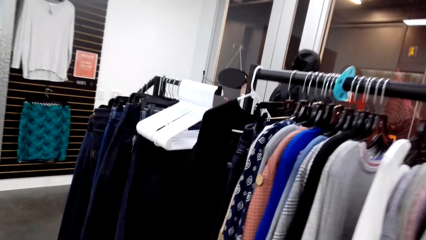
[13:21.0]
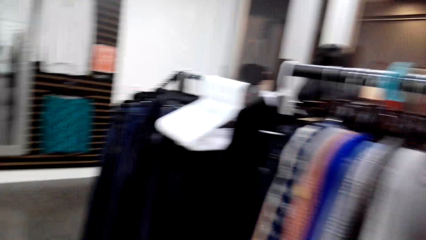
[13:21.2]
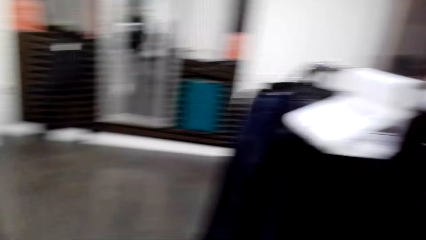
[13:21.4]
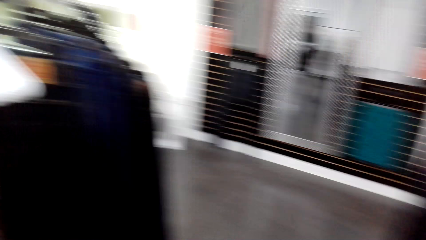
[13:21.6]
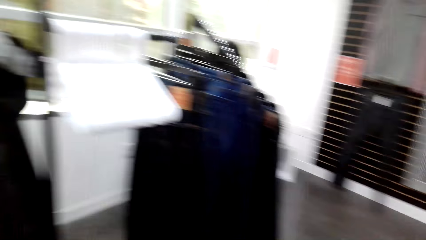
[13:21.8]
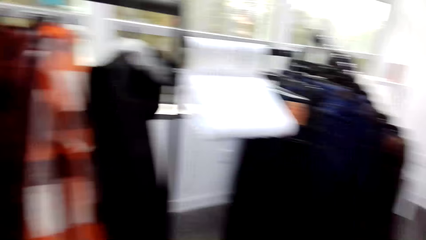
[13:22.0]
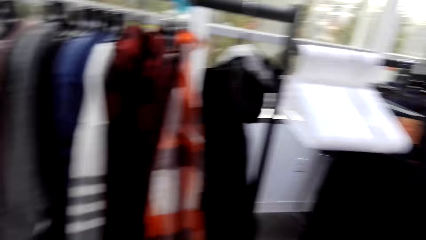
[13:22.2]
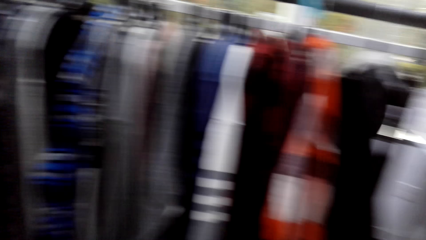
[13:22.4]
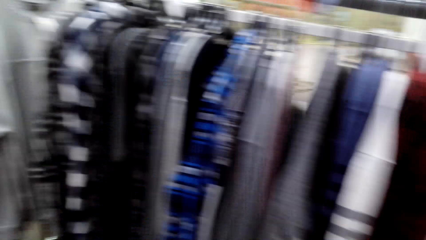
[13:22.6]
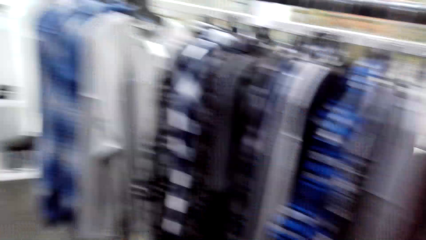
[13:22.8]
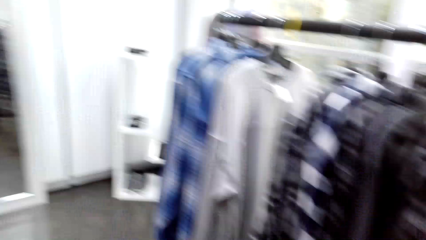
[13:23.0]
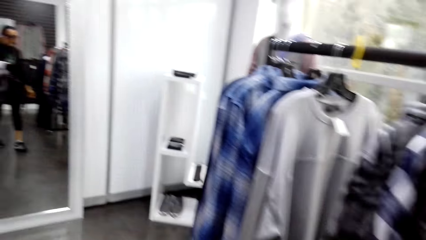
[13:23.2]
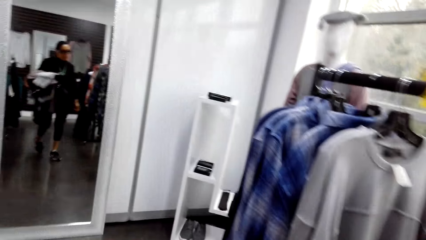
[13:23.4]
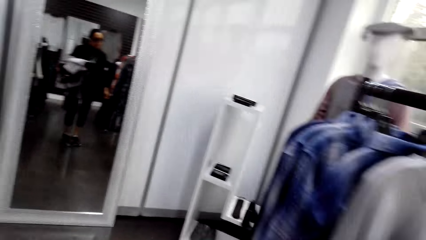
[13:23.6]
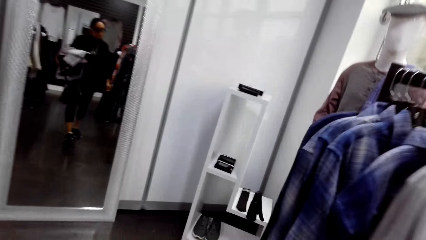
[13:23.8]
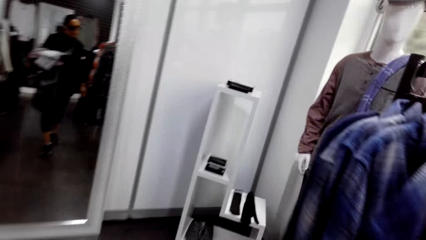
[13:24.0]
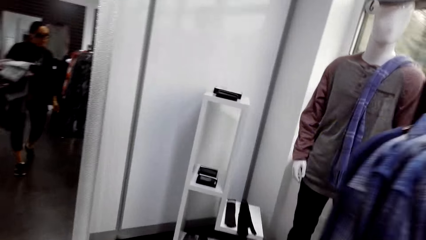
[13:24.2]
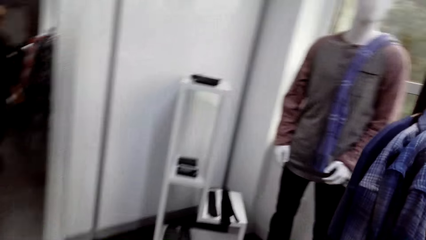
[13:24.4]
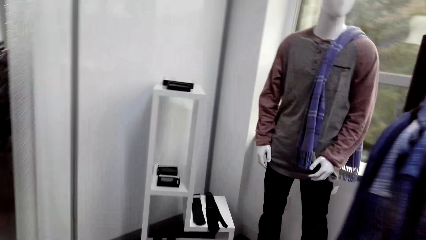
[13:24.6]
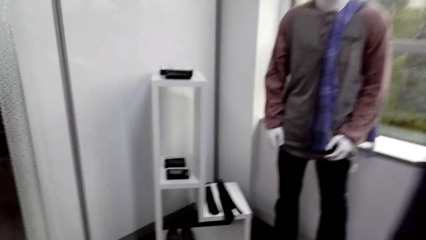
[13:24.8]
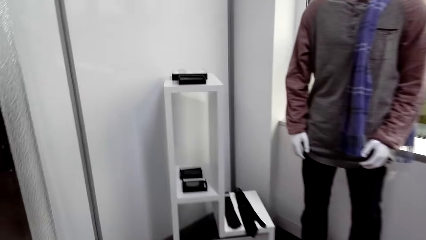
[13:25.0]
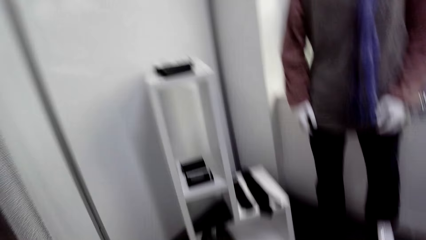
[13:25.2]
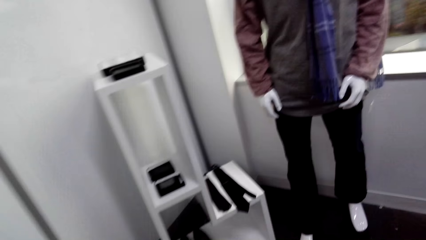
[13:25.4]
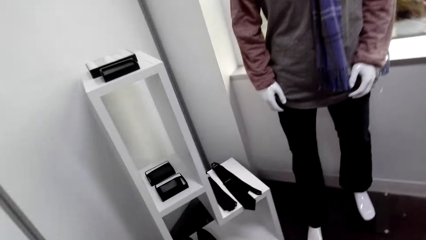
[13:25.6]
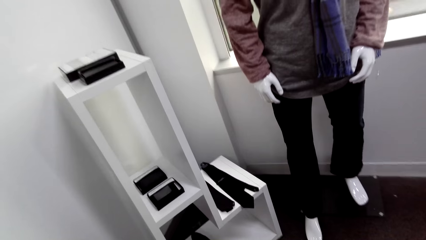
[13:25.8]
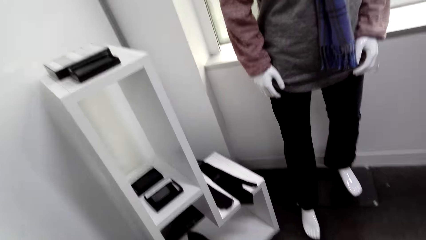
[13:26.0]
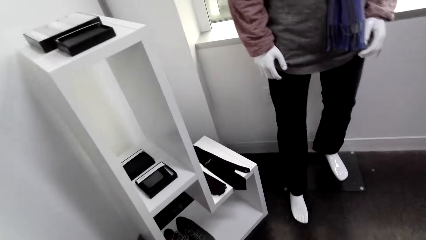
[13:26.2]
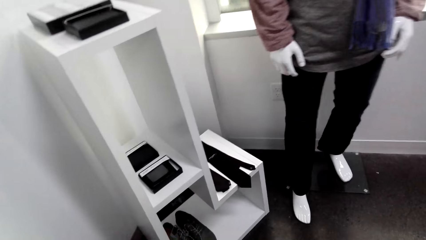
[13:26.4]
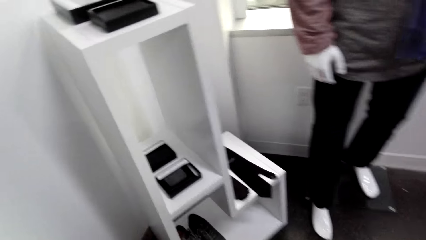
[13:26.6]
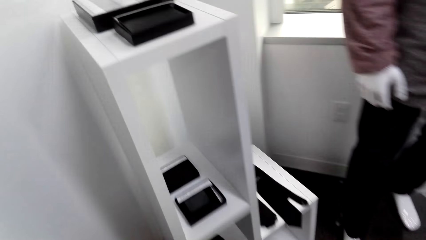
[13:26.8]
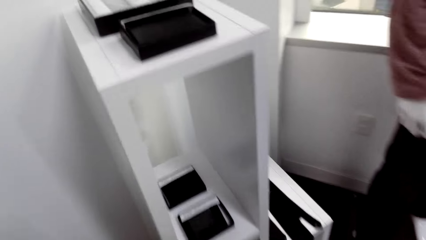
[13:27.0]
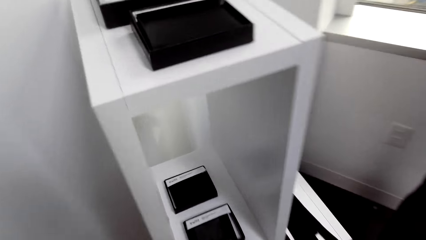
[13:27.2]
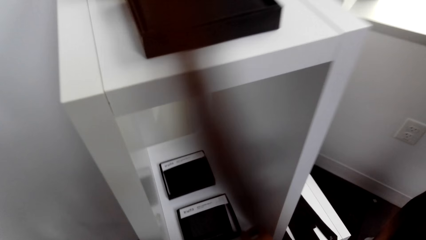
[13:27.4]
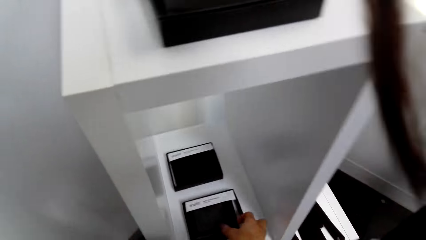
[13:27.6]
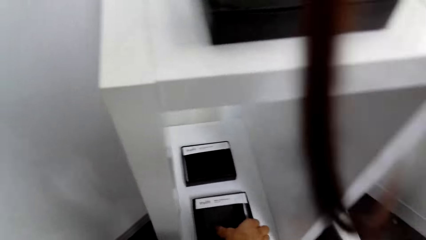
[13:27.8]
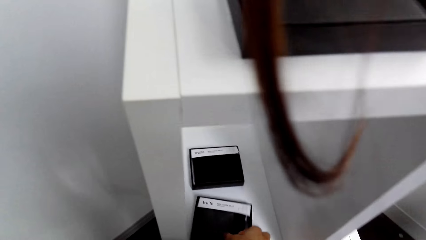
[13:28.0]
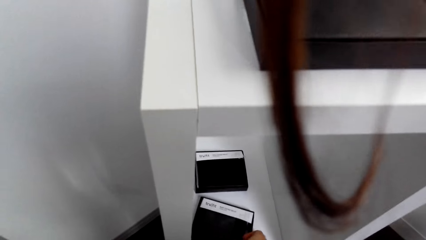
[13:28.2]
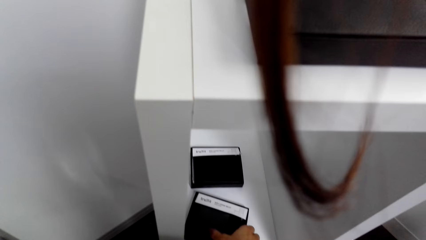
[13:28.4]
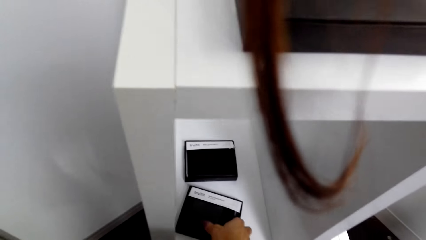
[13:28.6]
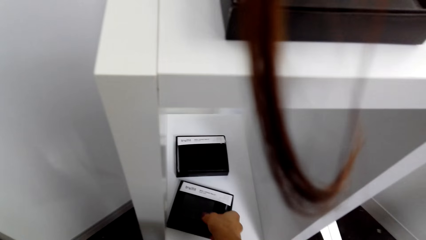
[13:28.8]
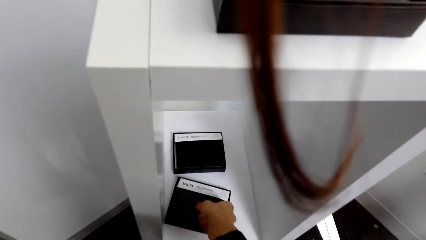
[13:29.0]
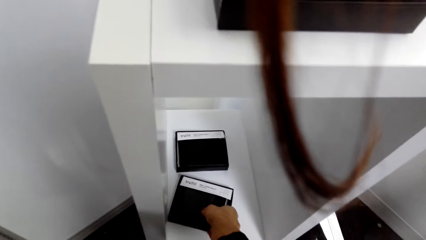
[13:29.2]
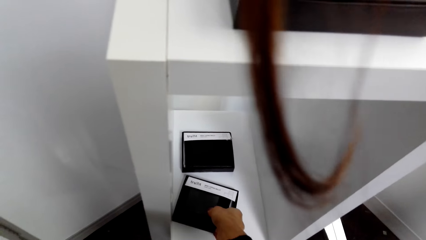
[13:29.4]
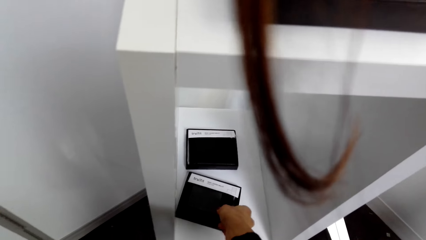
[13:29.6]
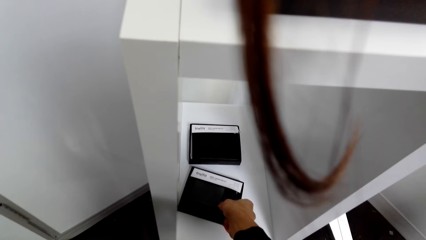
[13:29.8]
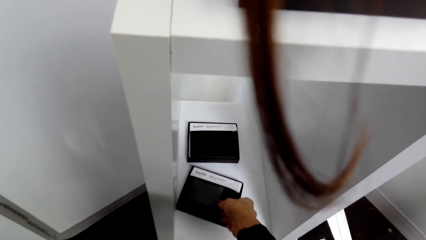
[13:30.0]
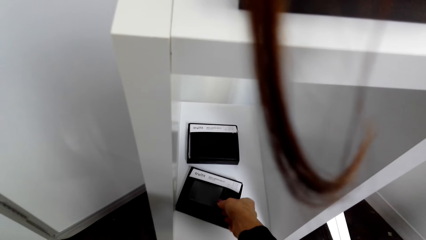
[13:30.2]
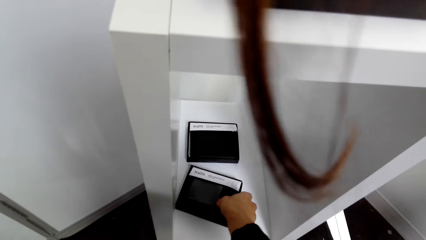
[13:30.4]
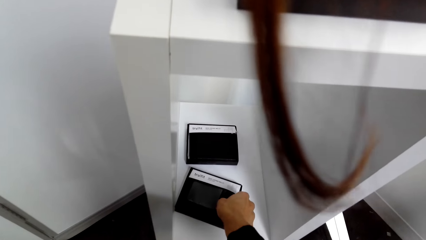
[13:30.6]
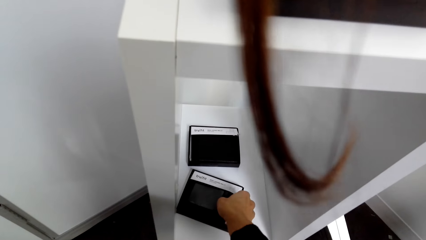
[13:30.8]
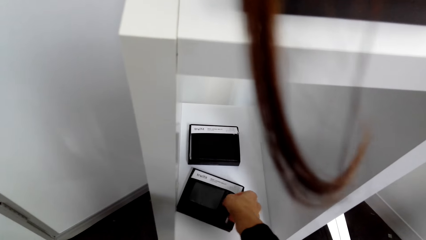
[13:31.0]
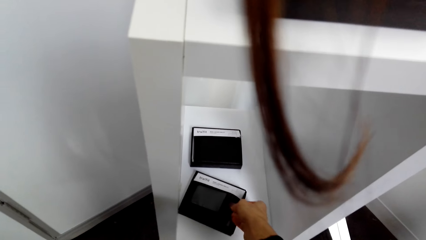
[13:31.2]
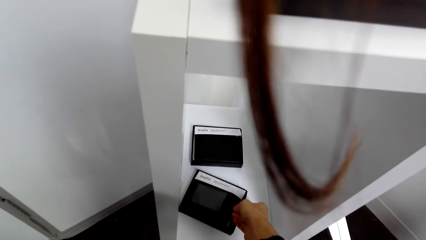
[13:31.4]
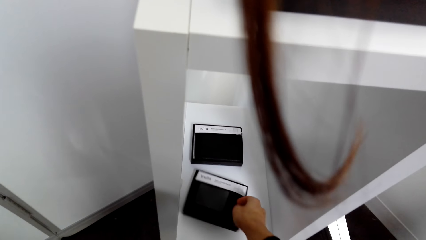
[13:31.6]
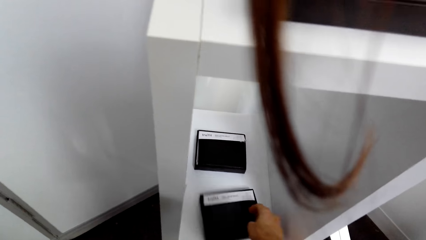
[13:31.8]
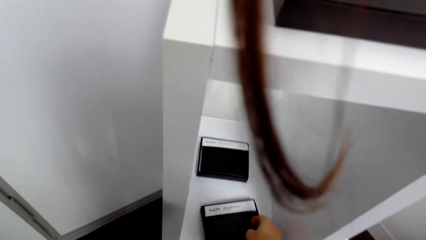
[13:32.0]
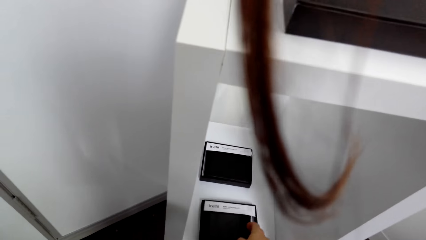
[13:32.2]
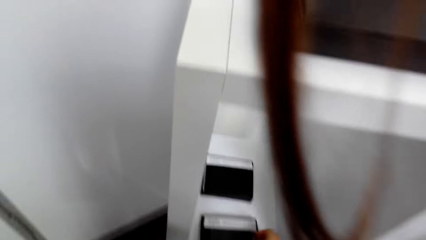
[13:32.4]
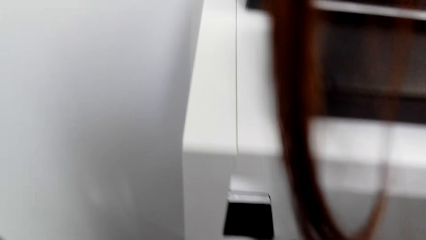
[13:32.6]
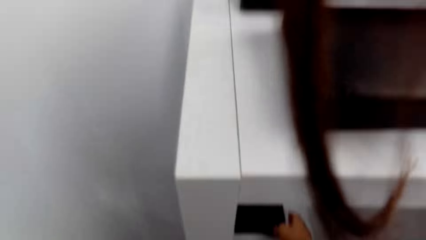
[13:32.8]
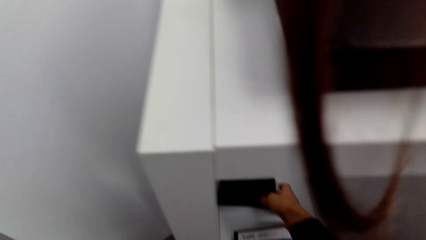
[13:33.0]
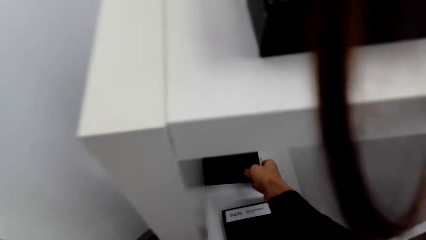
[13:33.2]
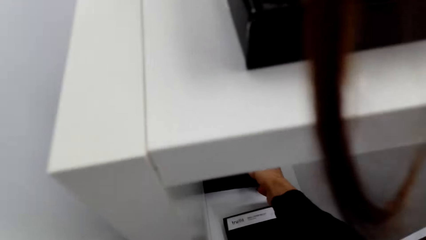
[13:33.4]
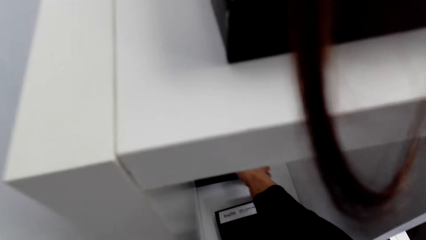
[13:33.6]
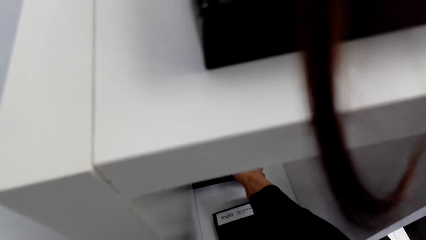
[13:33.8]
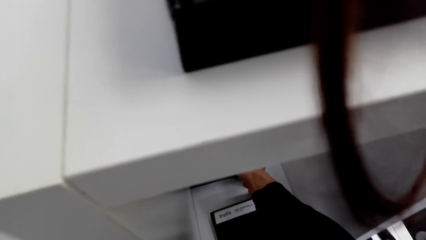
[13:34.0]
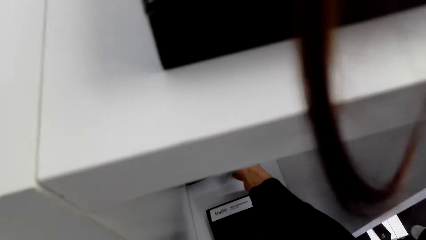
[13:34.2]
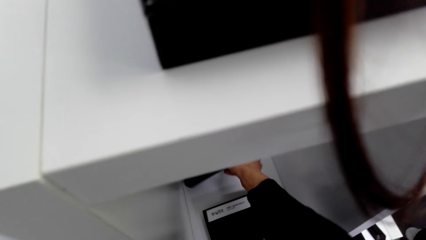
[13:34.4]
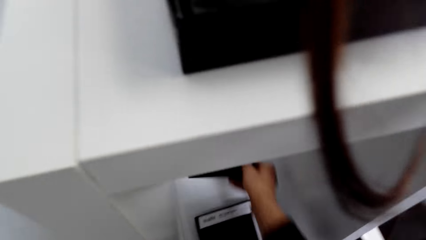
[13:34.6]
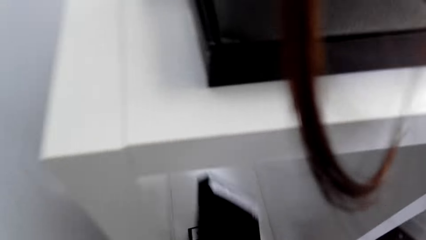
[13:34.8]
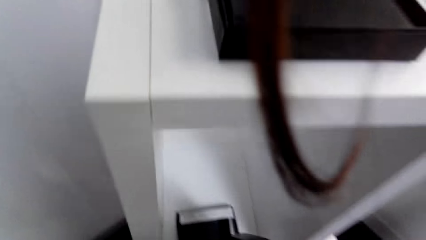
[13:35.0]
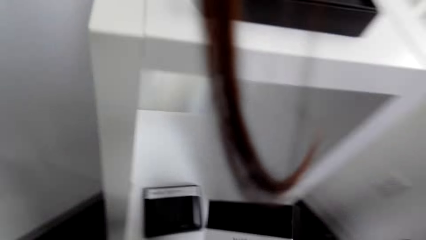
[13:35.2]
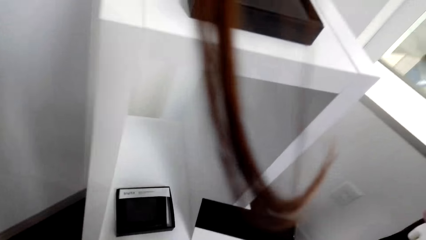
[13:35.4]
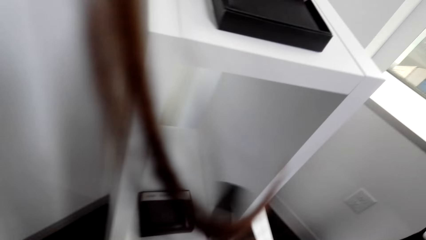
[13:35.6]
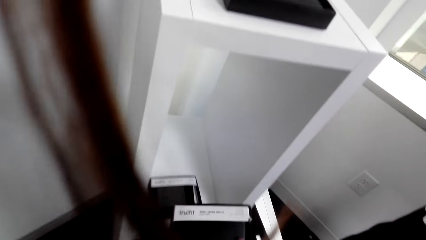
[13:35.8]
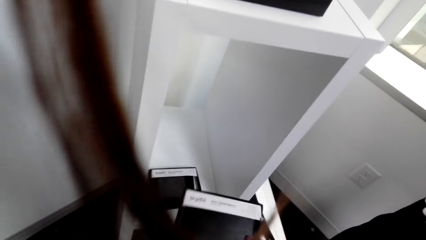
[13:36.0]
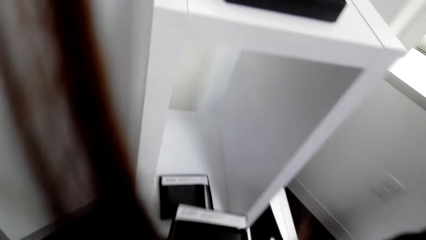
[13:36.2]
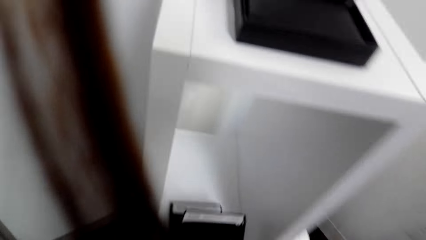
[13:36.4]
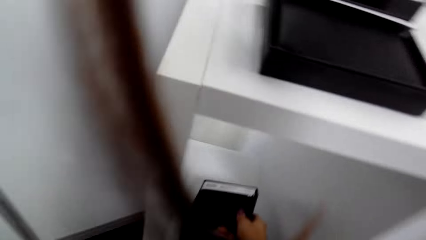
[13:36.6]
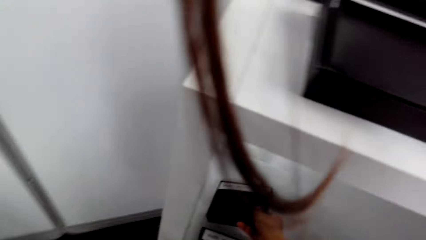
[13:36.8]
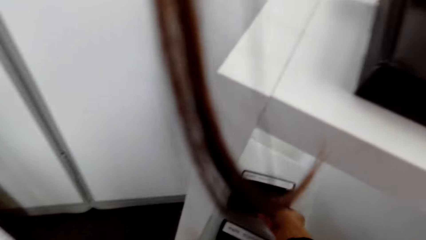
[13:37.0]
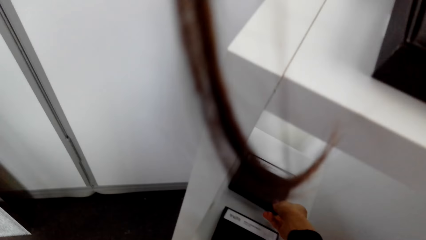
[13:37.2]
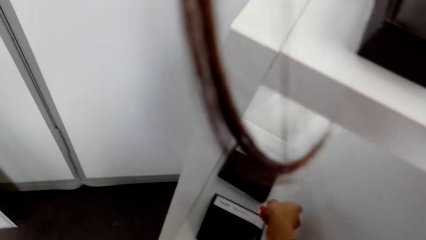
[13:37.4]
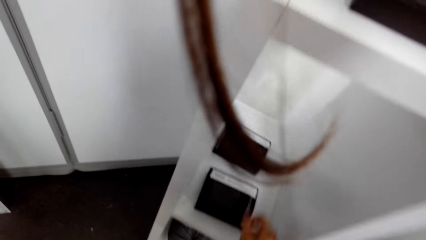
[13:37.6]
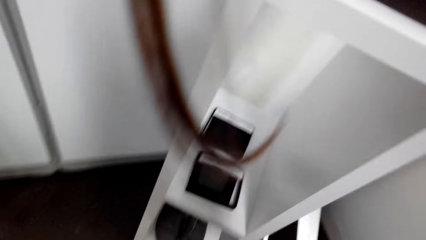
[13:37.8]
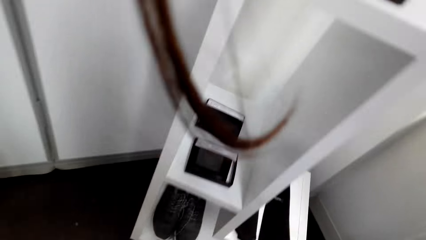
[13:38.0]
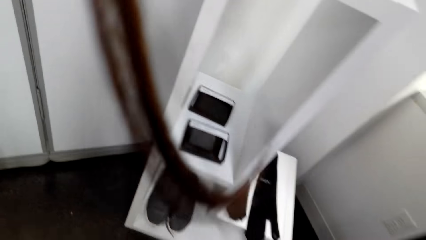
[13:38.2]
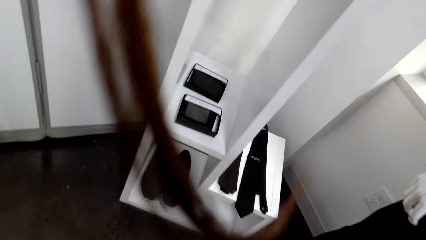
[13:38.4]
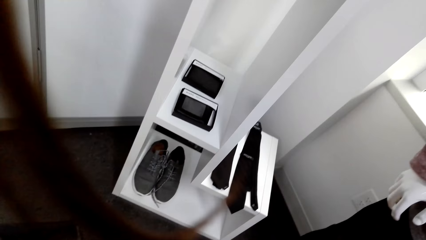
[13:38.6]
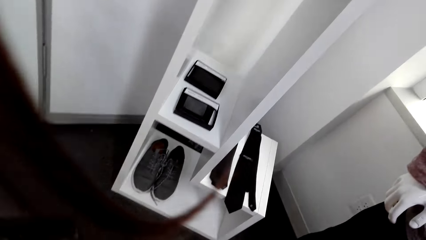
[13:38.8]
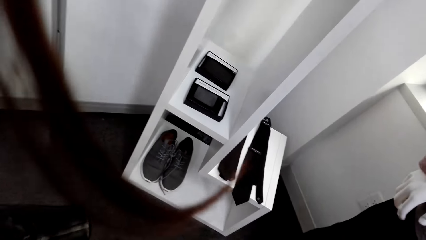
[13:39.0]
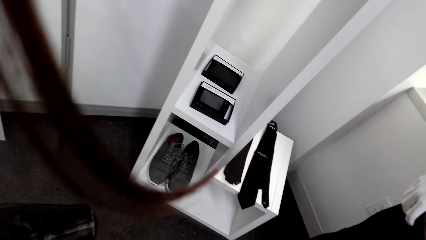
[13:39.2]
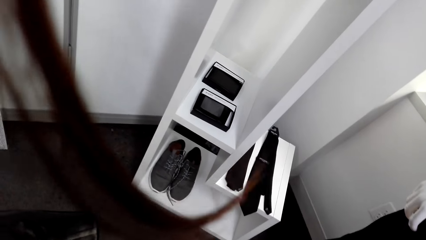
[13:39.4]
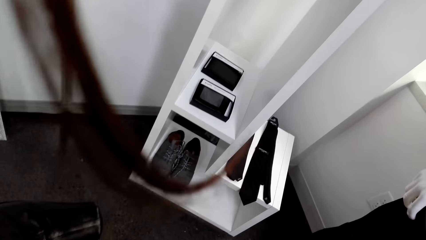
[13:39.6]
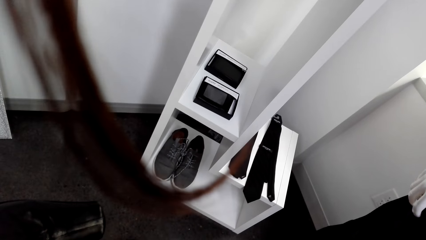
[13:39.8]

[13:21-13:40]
The camera wearer walks around. They look around the supermarket. They touch an object on the display stand. They look at something. They pick up something. They drop the object.
